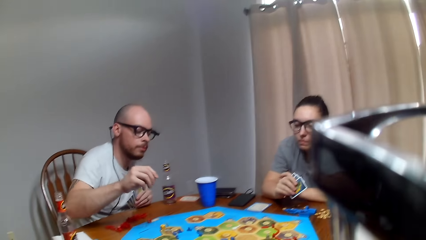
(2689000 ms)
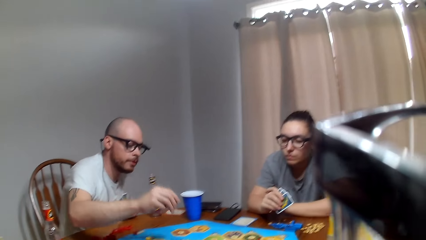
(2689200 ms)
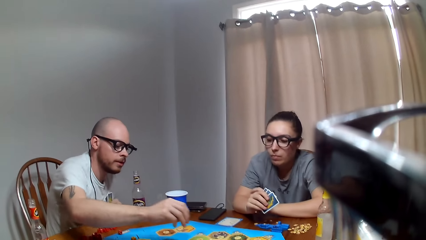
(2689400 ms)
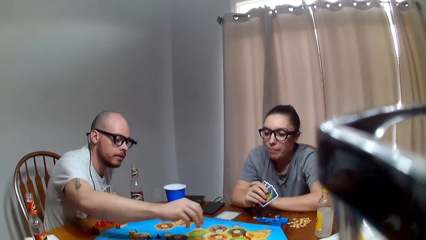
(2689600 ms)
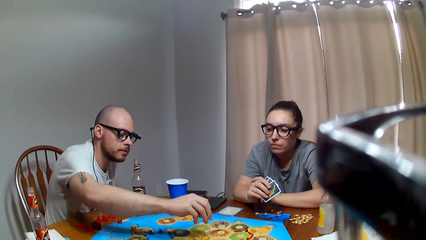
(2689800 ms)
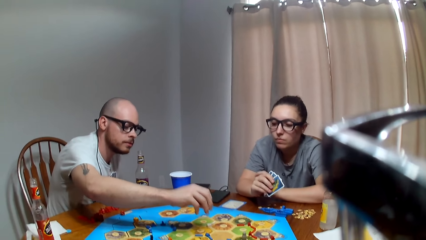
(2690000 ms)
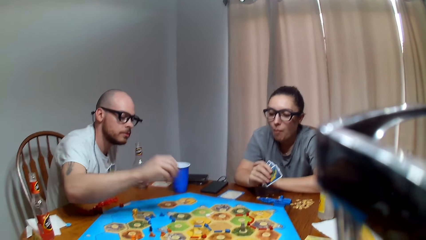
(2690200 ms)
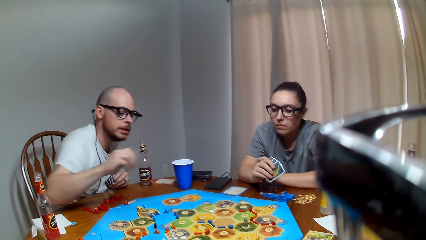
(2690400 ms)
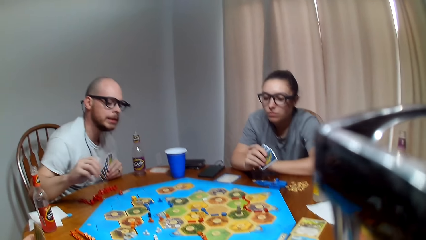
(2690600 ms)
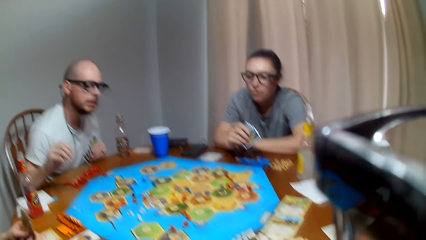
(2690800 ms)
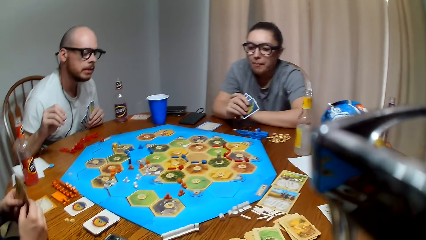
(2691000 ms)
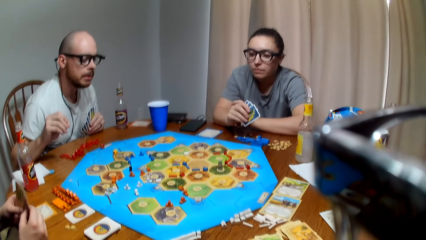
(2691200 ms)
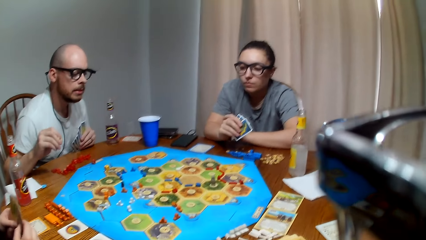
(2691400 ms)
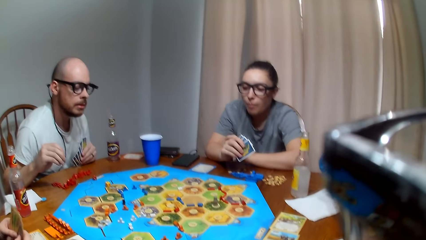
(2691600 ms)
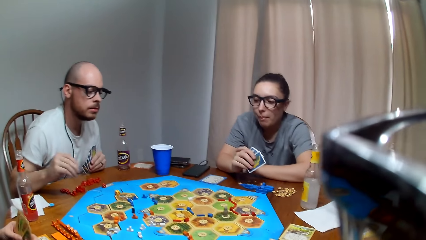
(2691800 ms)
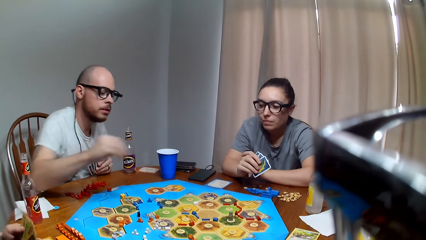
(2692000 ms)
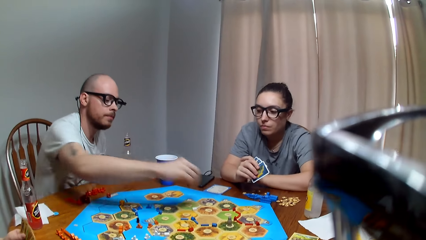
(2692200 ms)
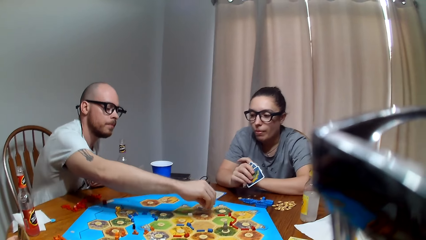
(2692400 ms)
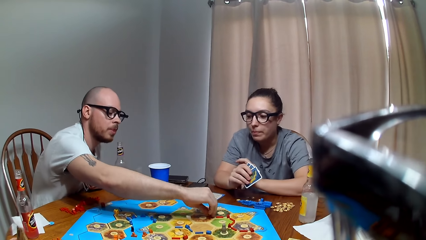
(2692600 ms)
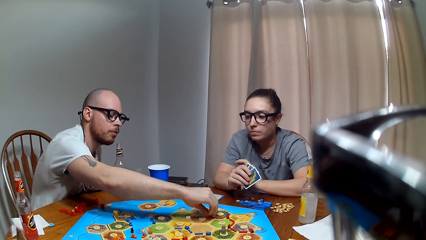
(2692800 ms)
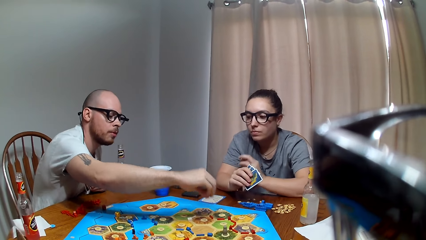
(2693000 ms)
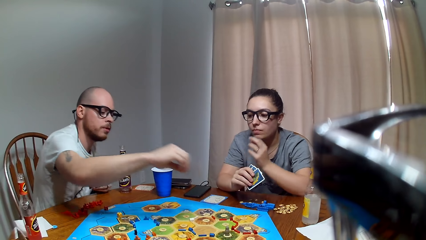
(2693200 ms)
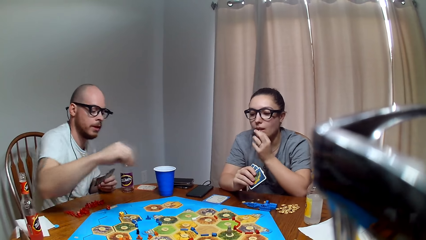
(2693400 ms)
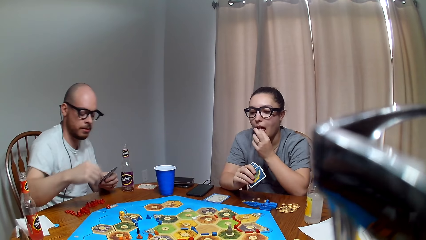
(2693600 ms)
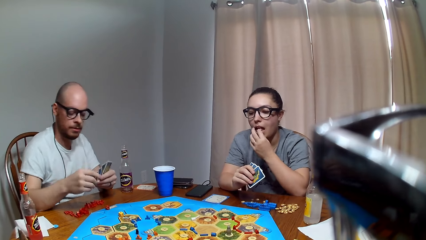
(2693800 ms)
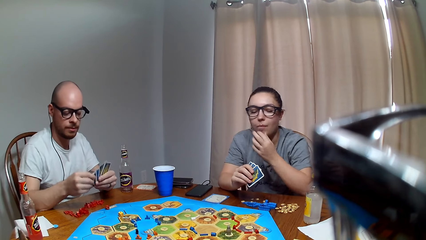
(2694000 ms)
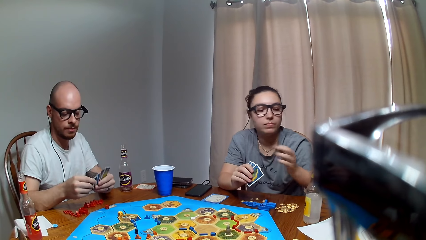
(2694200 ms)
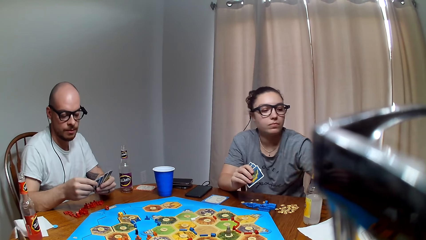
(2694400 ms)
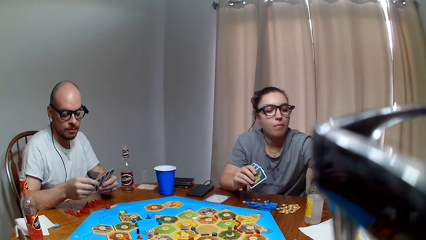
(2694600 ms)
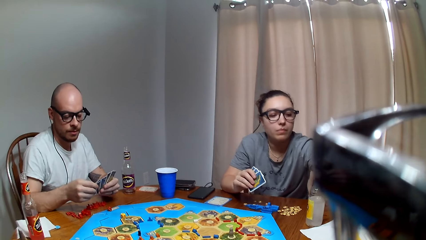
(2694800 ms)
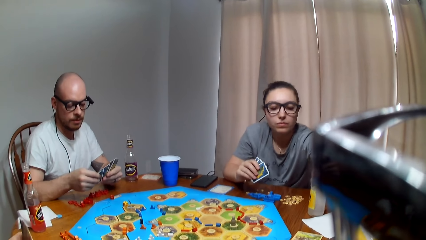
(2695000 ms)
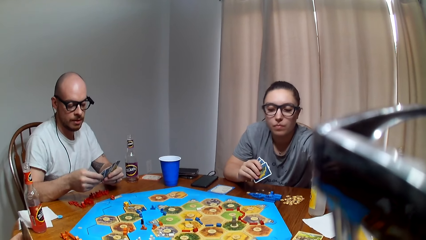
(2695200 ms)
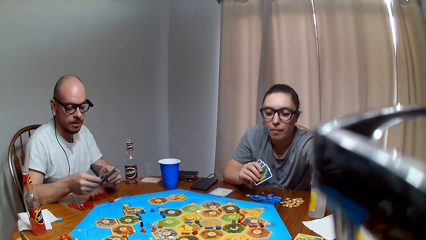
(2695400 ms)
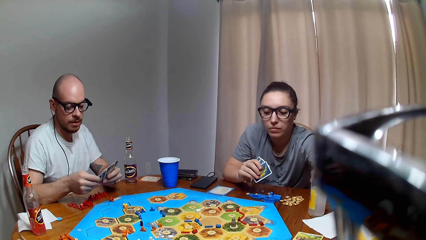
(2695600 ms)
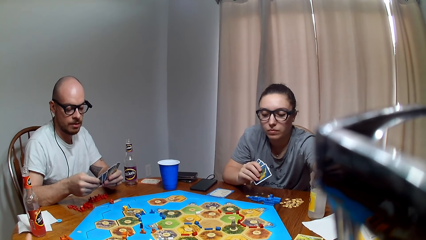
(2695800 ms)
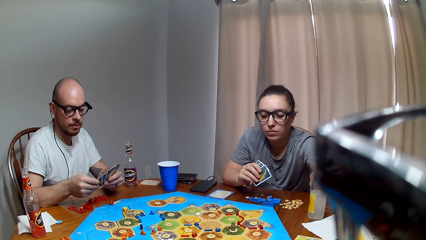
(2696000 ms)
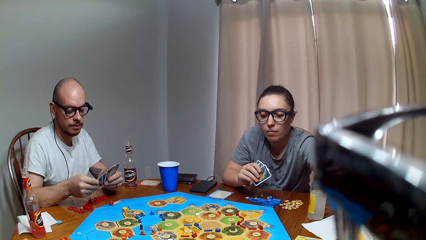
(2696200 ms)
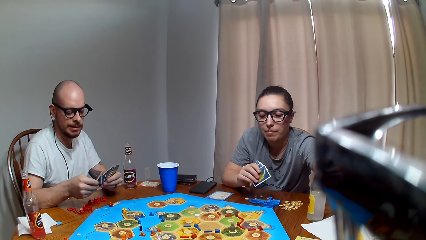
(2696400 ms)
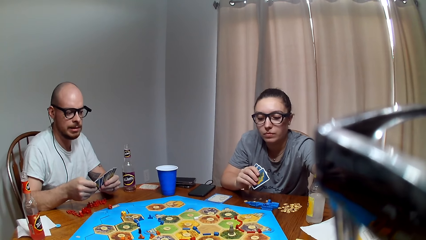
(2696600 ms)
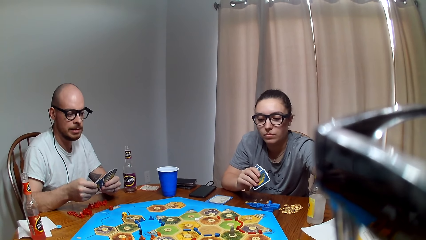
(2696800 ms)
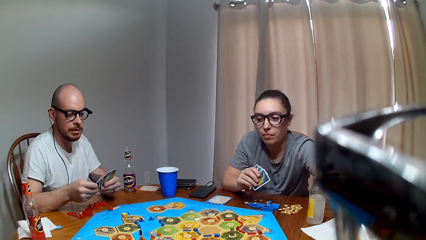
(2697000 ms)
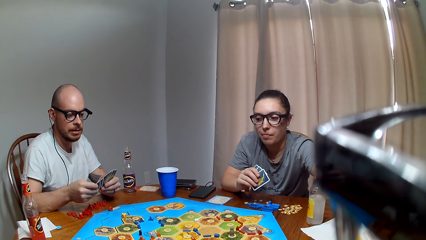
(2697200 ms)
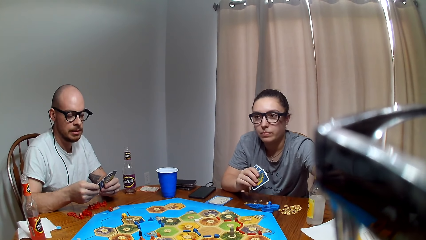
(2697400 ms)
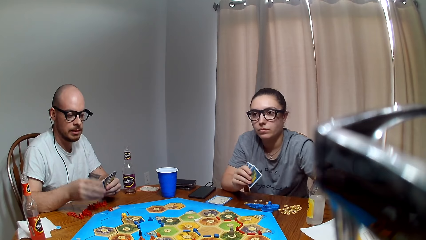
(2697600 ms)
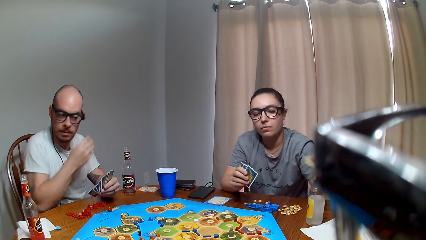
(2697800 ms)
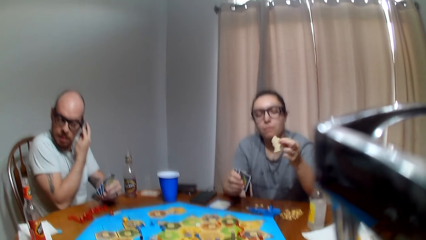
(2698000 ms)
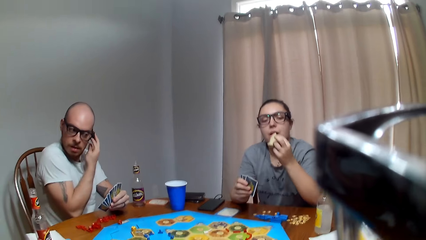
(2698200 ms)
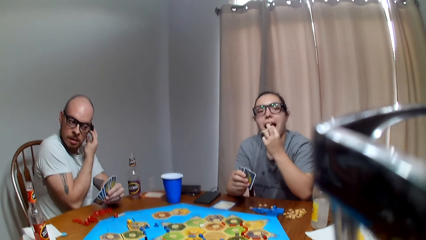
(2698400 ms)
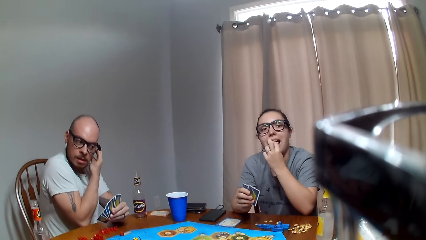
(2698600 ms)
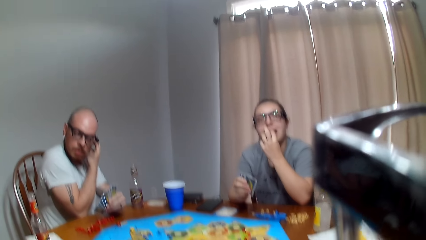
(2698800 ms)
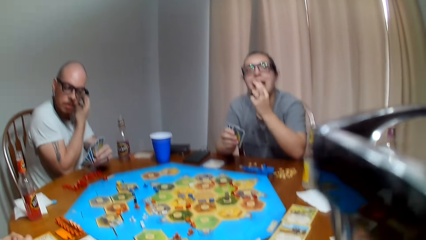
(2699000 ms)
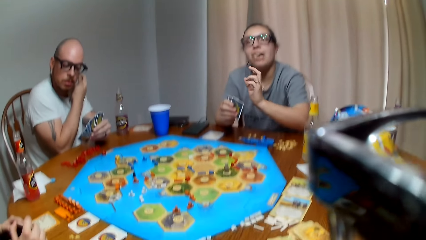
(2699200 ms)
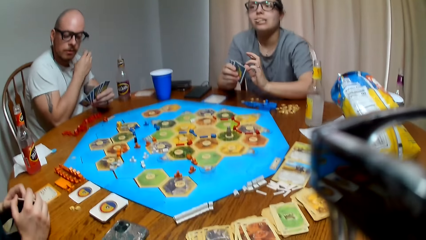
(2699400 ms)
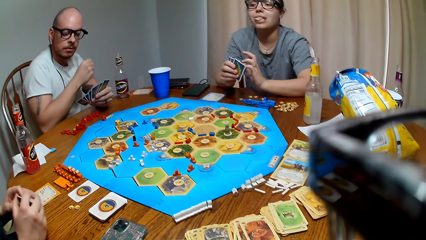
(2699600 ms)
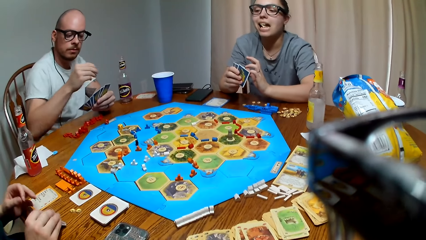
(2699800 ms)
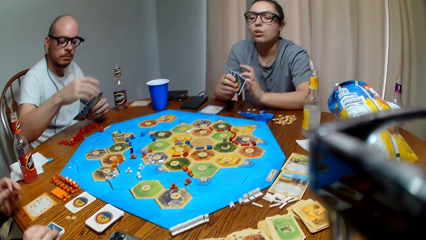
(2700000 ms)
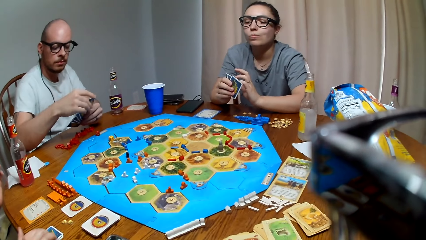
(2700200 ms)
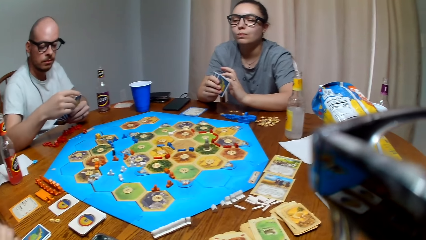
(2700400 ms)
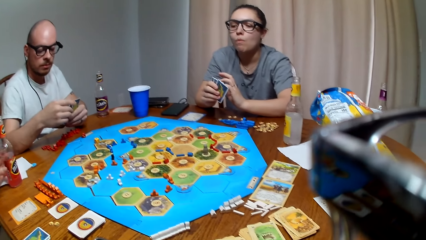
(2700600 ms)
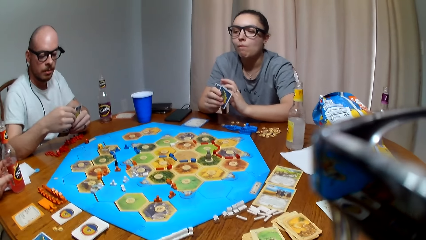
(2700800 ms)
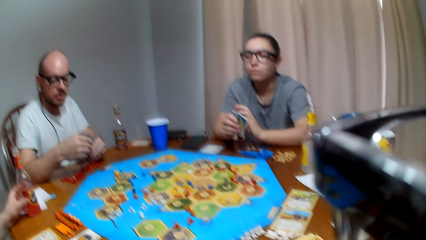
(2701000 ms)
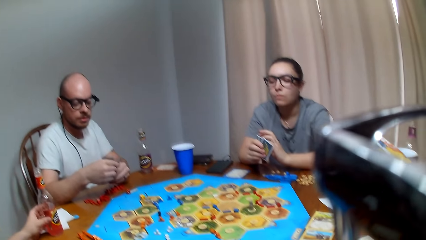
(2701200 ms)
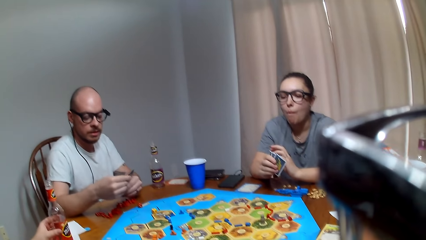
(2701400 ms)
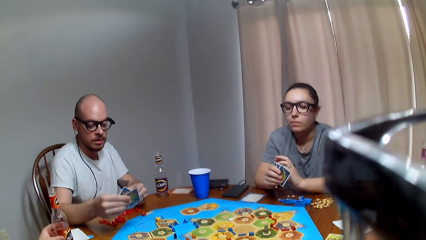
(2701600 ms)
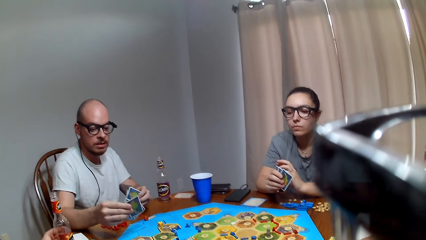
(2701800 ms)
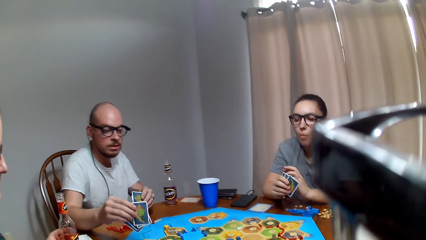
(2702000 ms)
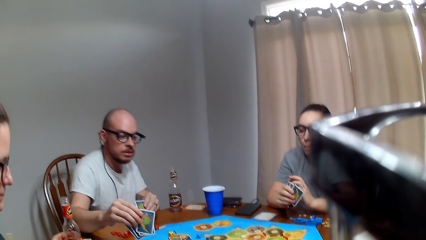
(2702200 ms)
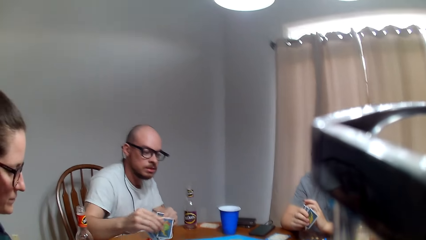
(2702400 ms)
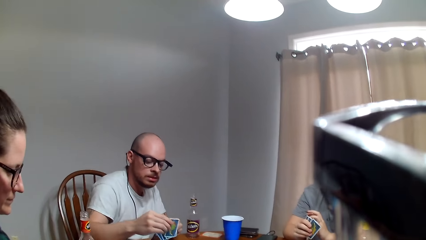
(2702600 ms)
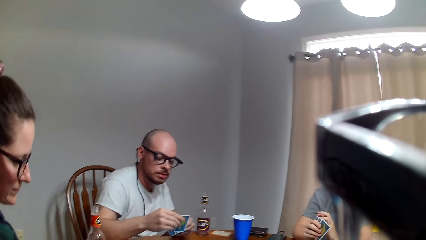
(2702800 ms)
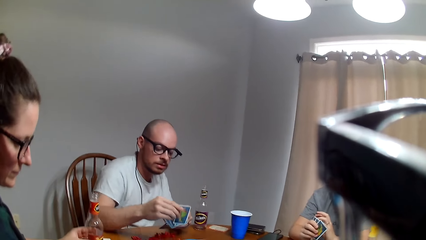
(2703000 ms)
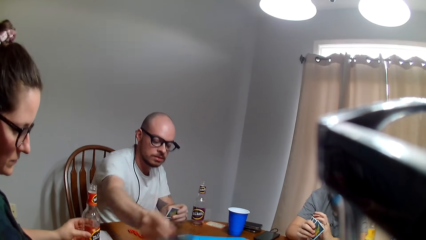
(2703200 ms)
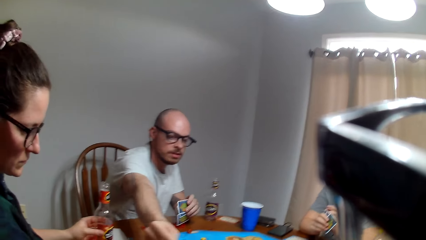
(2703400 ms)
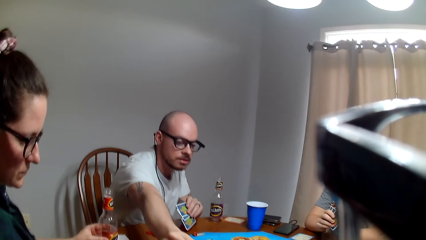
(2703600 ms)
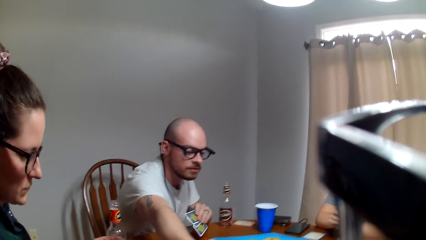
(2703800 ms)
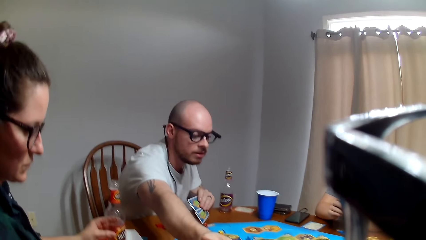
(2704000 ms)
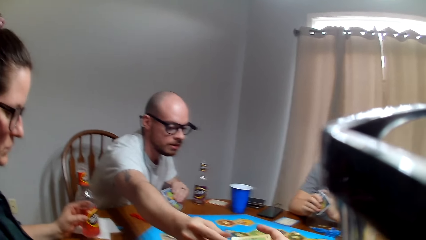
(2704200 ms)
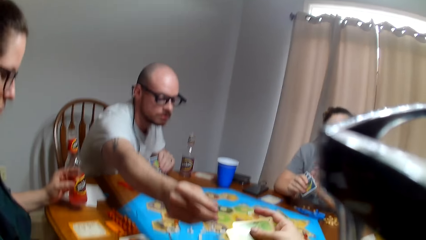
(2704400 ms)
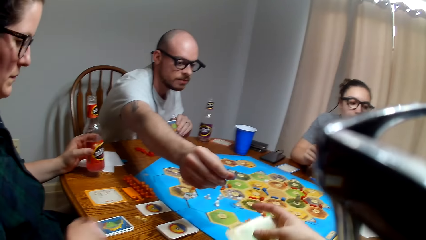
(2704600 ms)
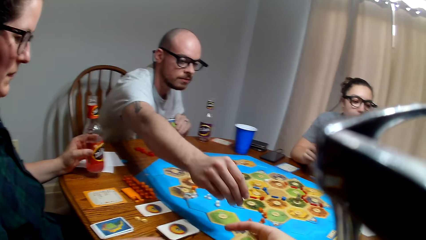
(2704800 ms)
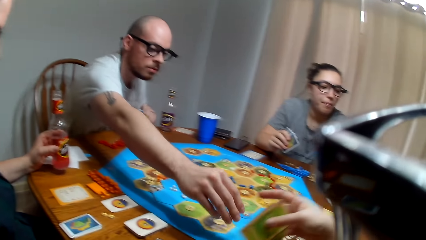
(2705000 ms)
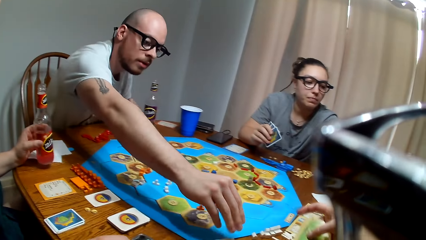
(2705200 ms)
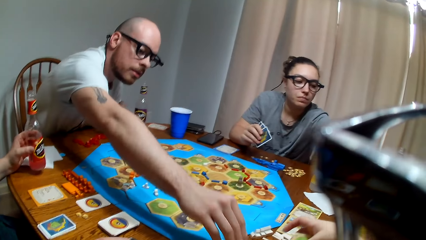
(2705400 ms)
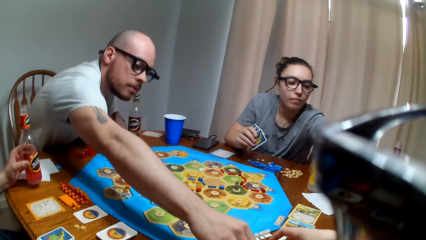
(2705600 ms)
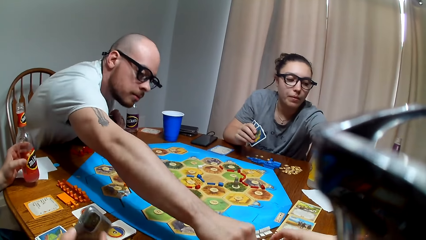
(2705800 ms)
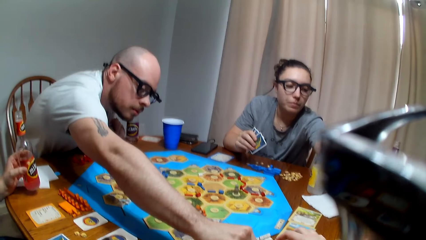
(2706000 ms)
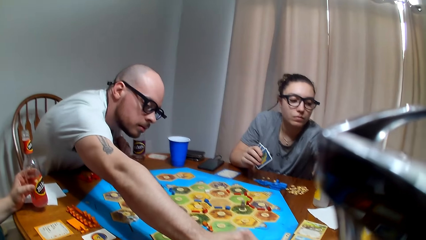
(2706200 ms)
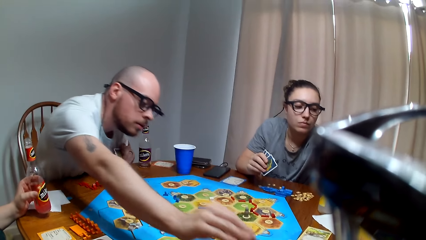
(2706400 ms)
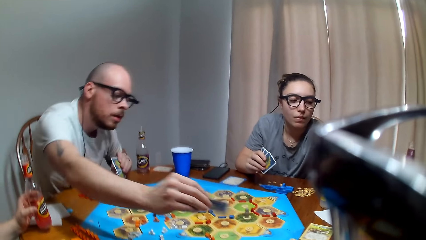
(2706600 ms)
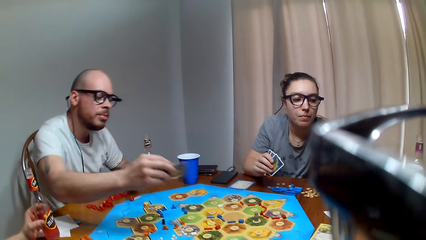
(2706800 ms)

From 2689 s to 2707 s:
A person plays a board game. A man places the road on the Catan settler board and shuffles the cards. A lady picks a snack from the paper bag and eats the snack. The man raises the right hand towards the ear. The camera wearer picks cards from the man.
